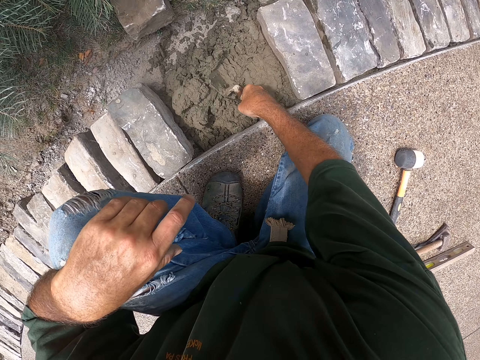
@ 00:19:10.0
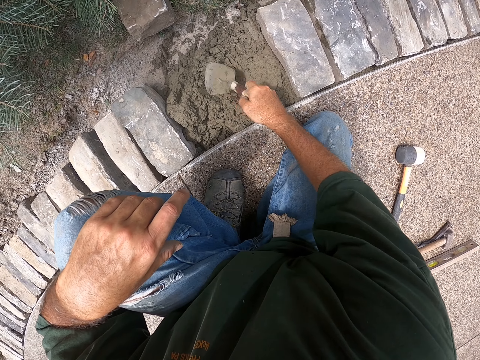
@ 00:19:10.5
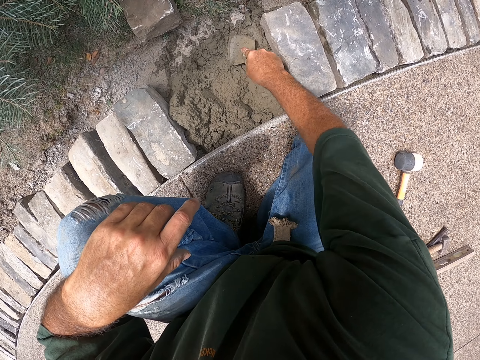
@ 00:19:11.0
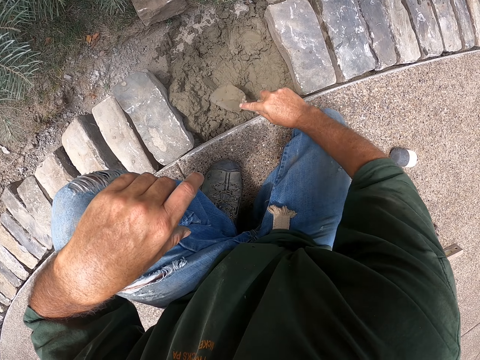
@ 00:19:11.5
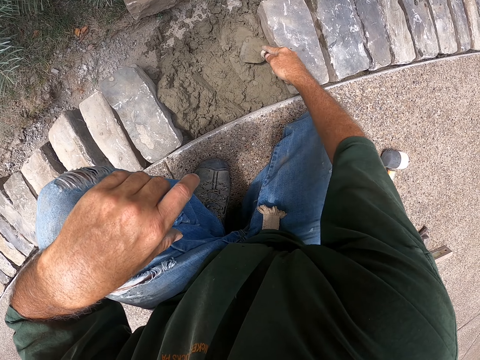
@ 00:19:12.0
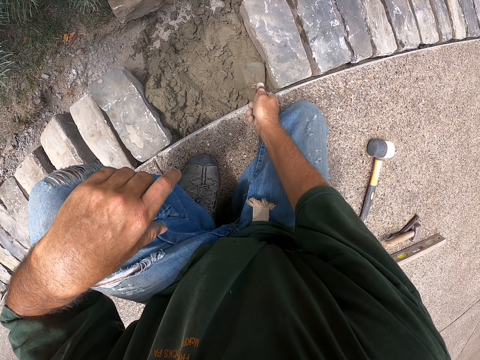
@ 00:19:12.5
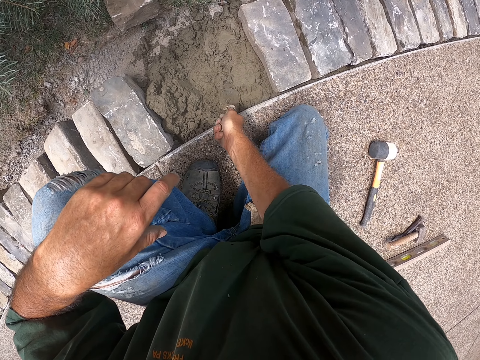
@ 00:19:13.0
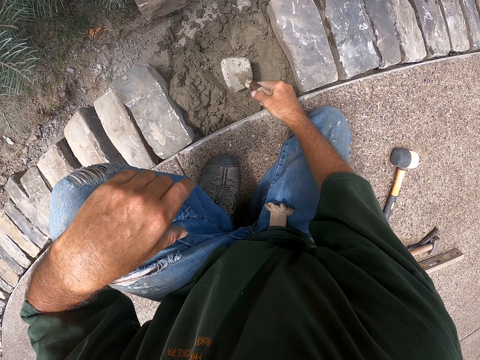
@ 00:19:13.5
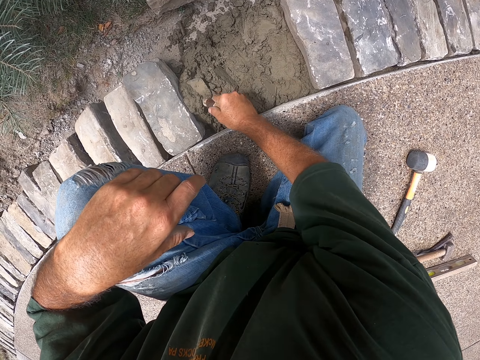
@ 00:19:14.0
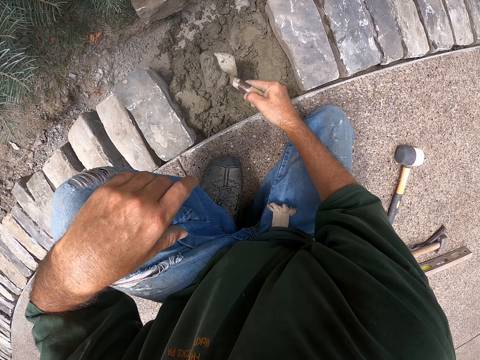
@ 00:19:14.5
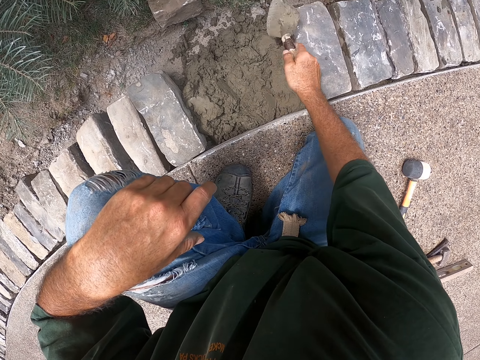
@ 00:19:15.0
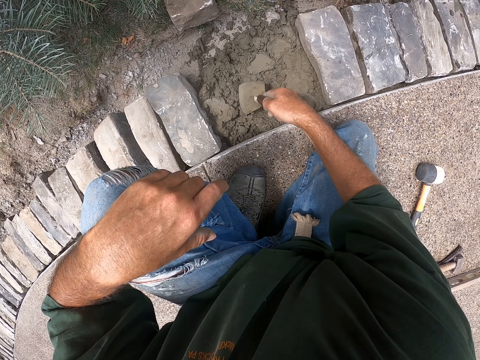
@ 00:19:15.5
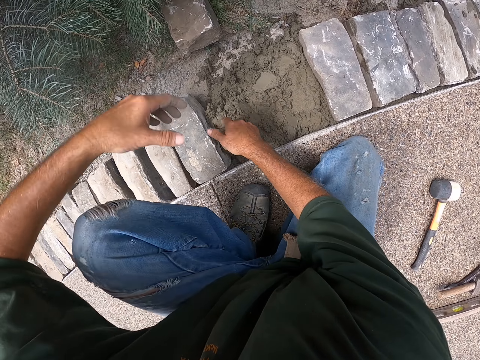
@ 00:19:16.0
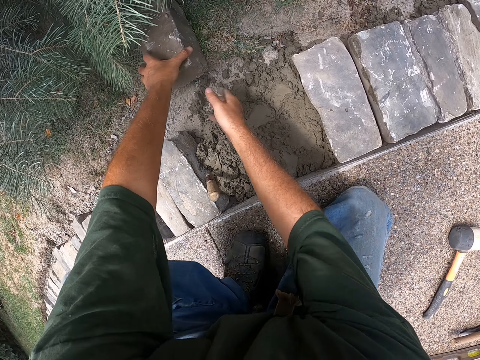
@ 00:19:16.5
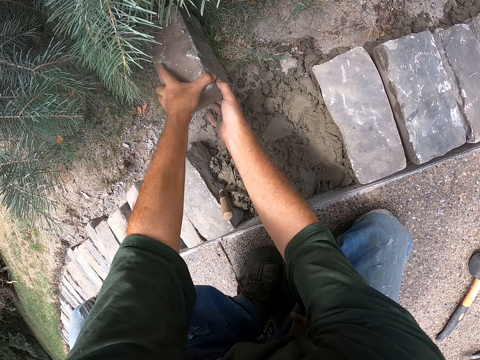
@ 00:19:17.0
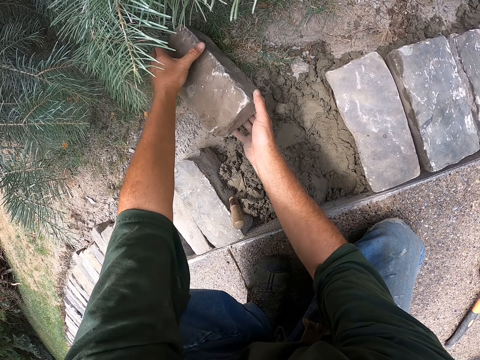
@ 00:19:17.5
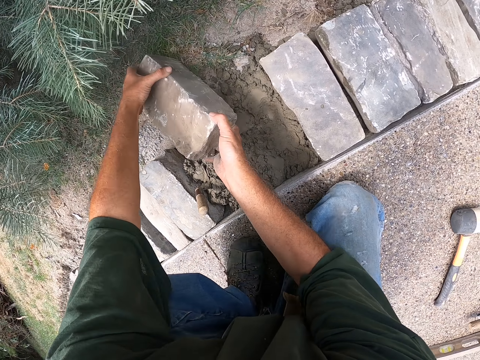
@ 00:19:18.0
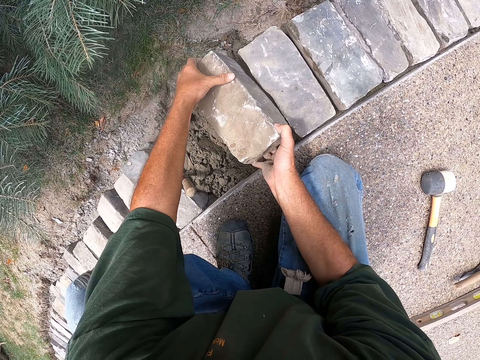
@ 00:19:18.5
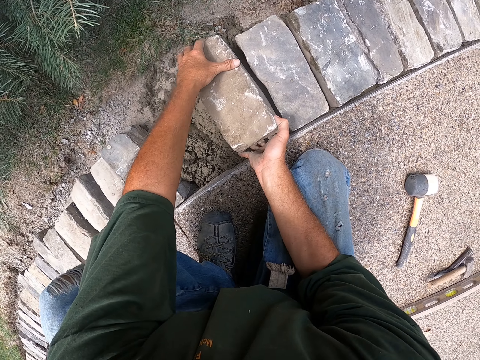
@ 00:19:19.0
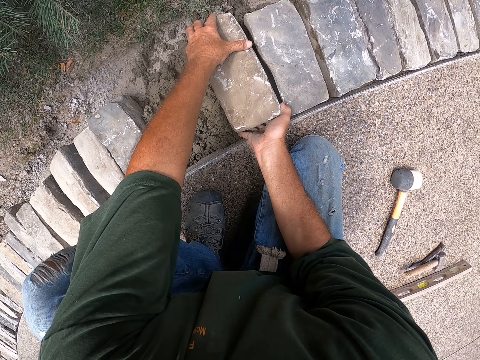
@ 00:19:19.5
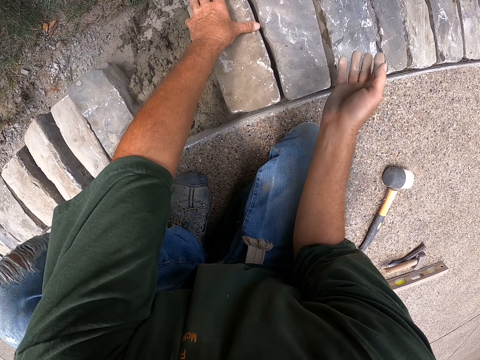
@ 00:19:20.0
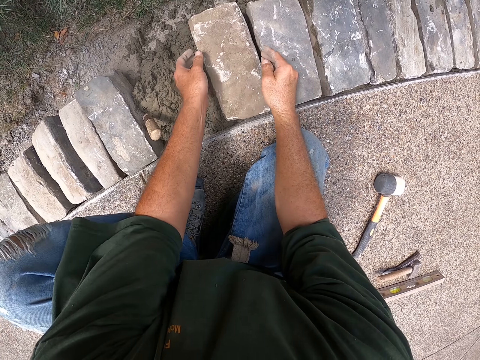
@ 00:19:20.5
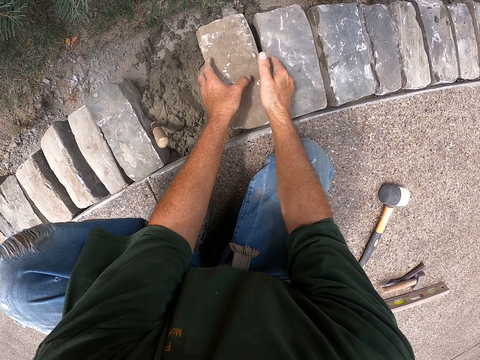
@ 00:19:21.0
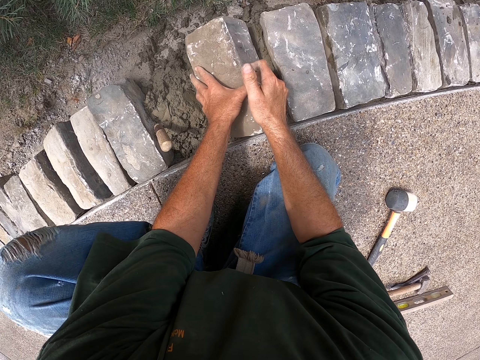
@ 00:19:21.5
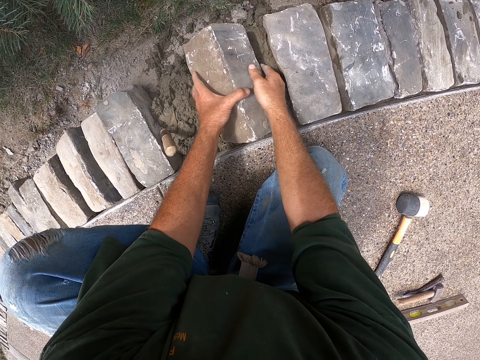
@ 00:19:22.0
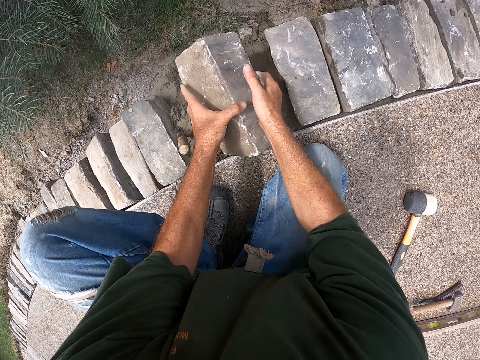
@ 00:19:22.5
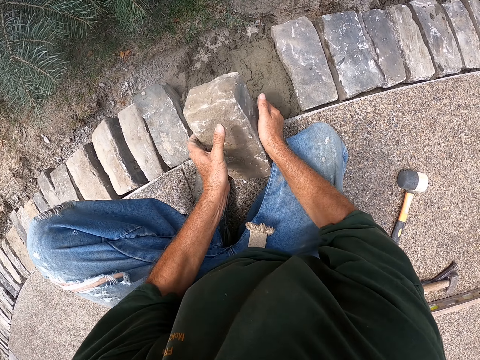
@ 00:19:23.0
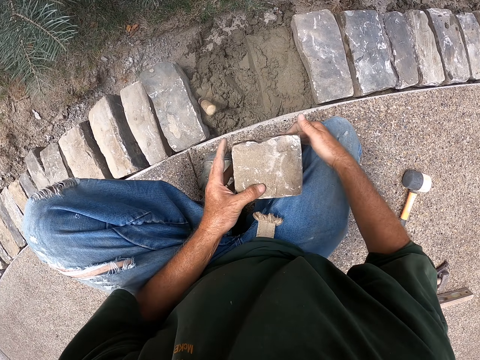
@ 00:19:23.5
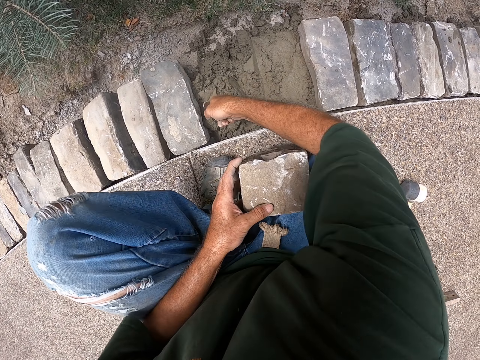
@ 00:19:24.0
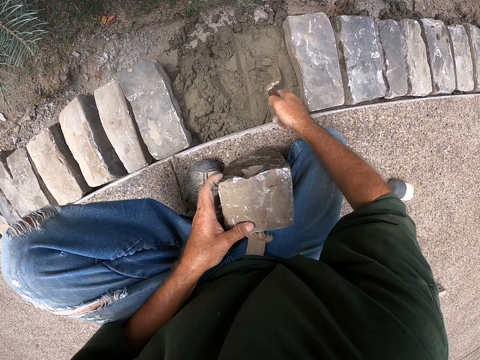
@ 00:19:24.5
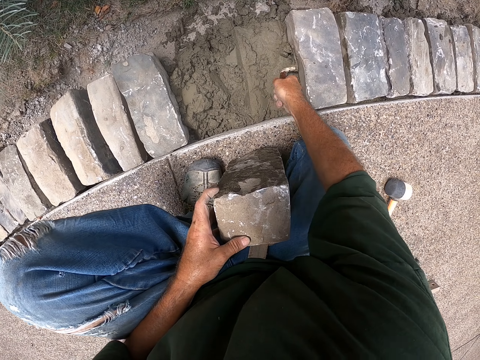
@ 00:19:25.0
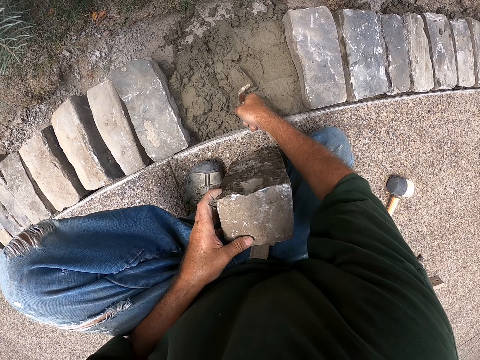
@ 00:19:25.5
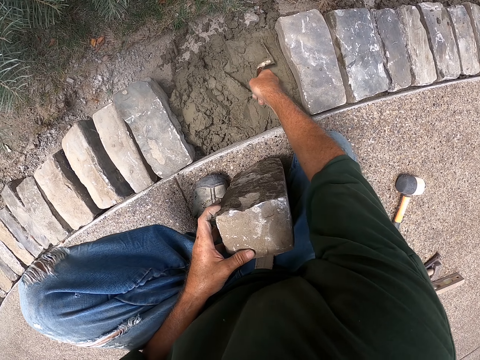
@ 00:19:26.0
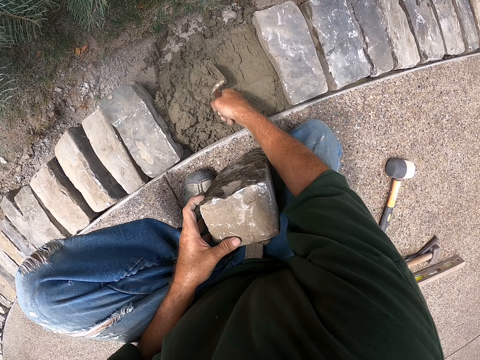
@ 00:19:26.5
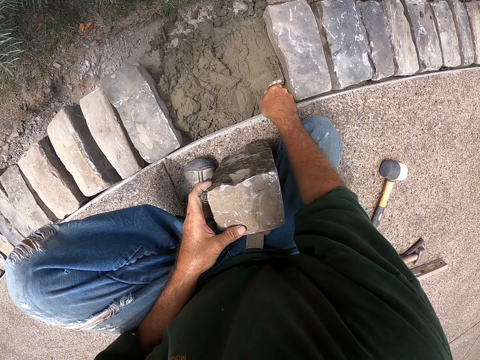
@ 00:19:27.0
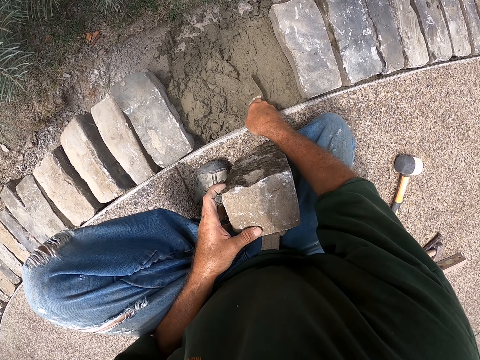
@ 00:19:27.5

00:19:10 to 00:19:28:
The camera wearer scoops the concrete. They pour the concrete. They flatten the concrete. They stick the trowel in the concrete. They hold a brick, lift the brick. They put down the brick. They hold a brick, lift the brick. They put the brick on the ground. They pick a scooper. They hold the trowel. They spread cement with the scooper. They move the concrete.

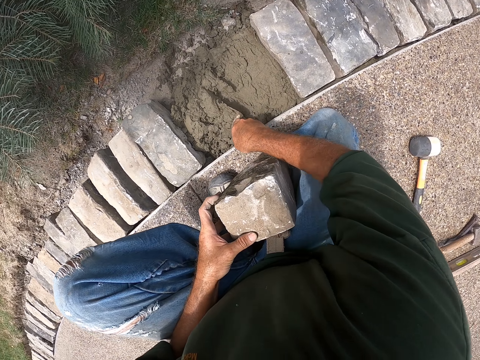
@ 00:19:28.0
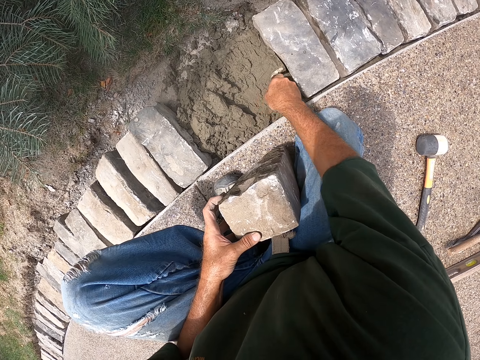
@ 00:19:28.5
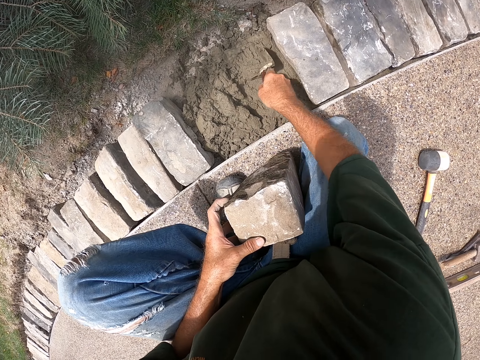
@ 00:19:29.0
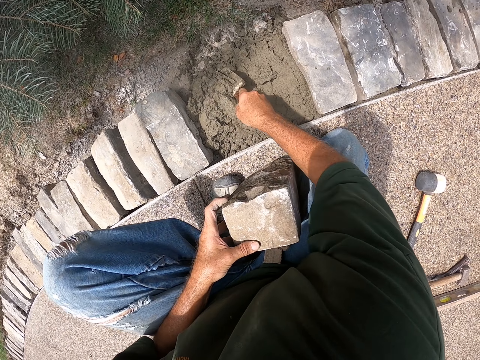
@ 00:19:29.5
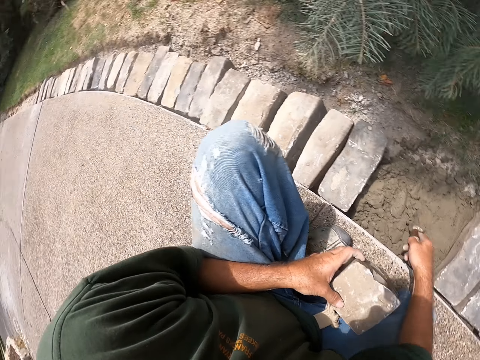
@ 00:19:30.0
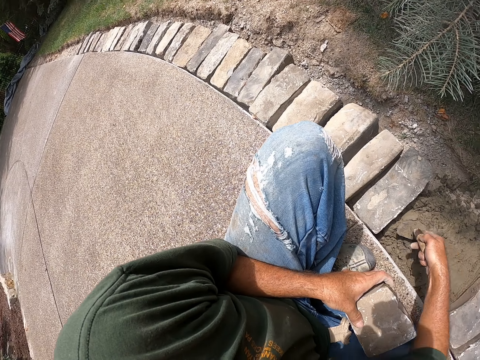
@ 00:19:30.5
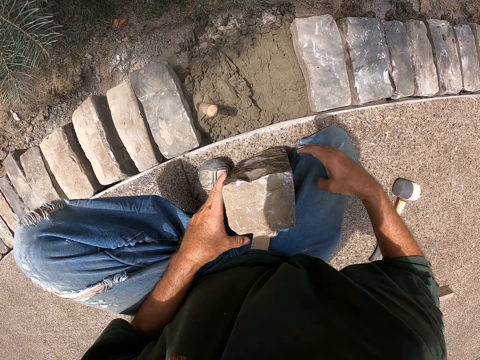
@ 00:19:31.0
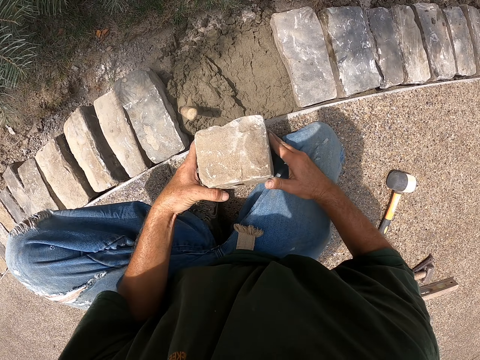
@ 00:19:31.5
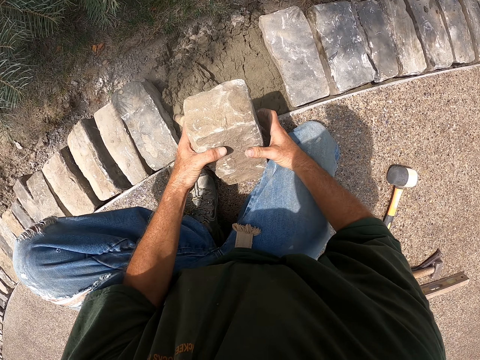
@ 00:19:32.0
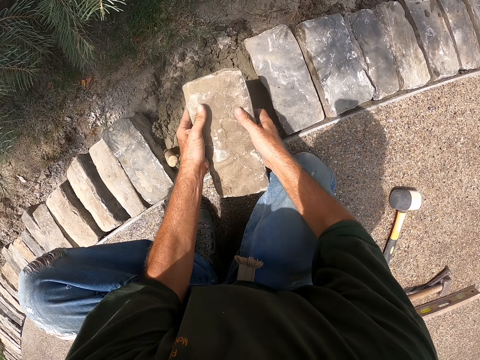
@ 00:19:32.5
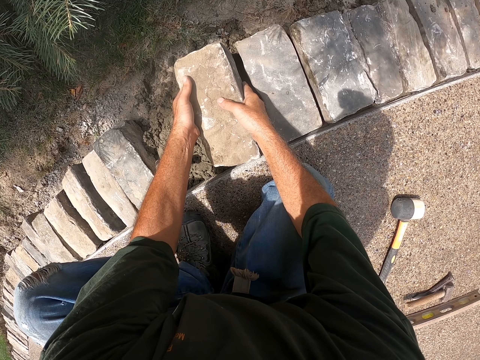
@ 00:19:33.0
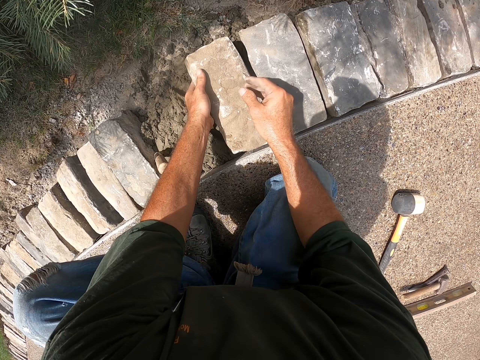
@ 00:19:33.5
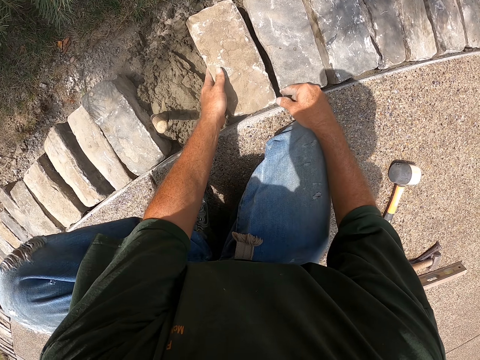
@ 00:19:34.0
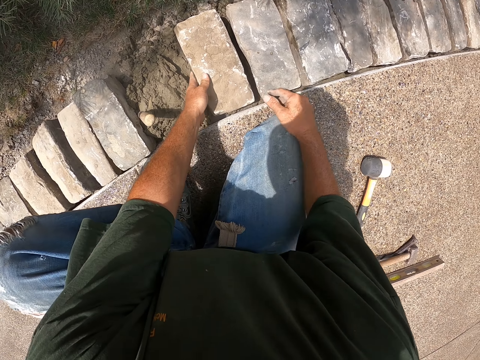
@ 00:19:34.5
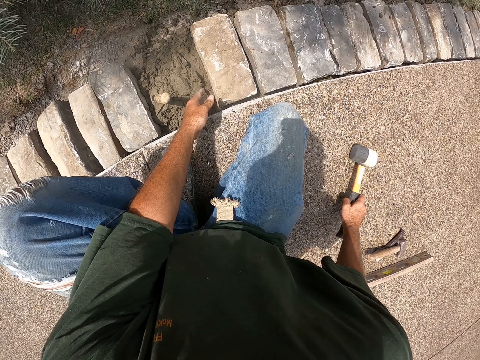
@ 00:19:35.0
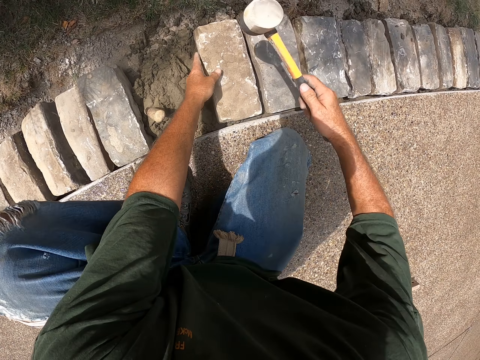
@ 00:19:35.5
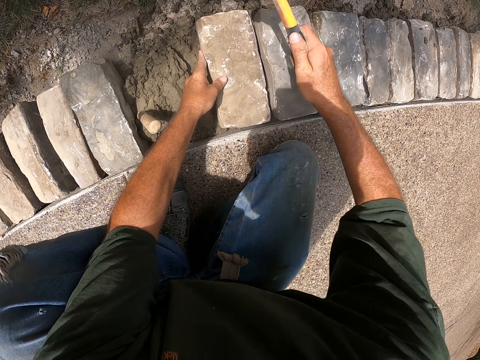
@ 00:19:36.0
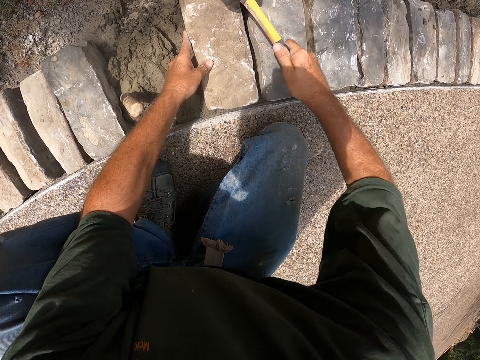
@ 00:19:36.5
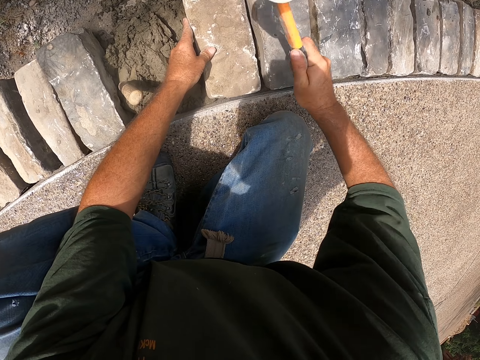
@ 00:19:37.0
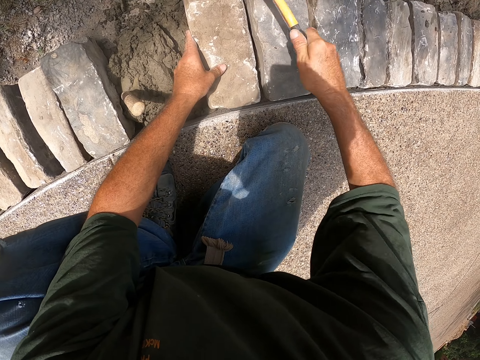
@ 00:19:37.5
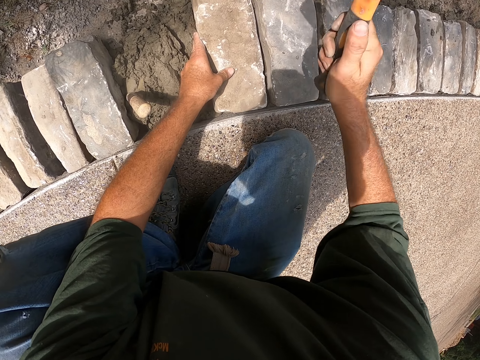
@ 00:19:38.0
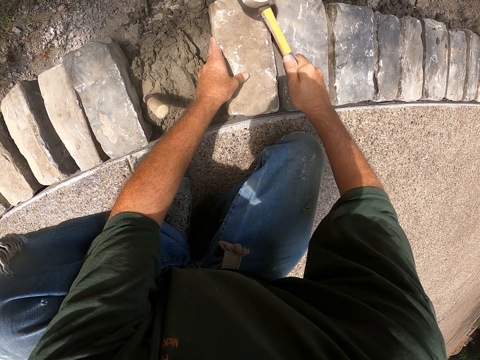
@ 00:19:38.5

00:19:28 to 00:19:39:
The camera wearer looks around. They stick the trowel in the concrete. They put down a scooper. They put down a brick. They pick the hammer. They hit the brick with the hammer.
